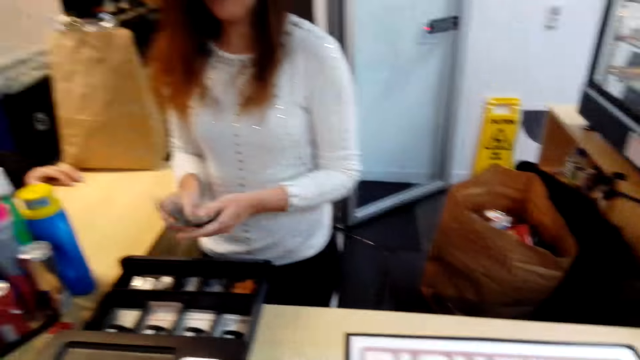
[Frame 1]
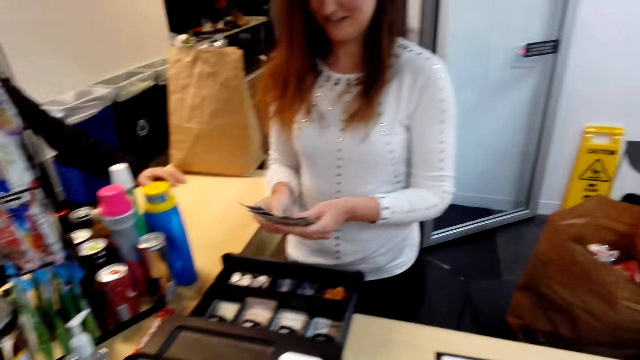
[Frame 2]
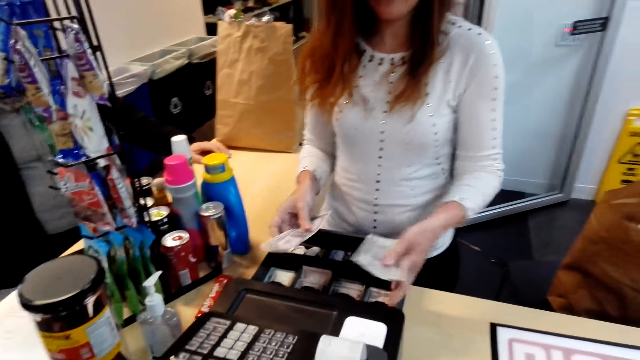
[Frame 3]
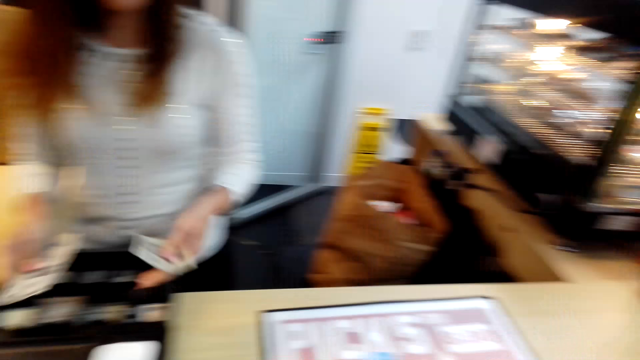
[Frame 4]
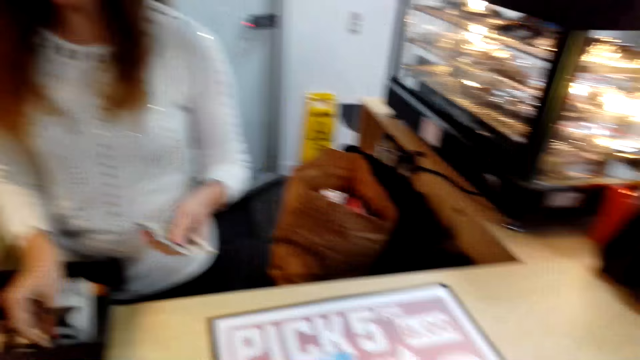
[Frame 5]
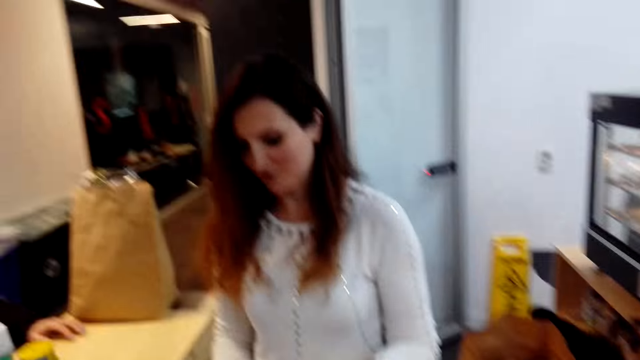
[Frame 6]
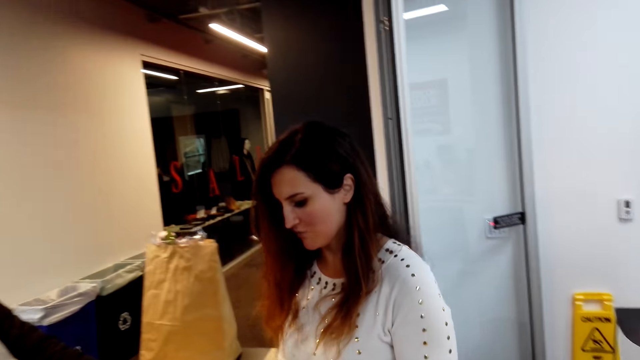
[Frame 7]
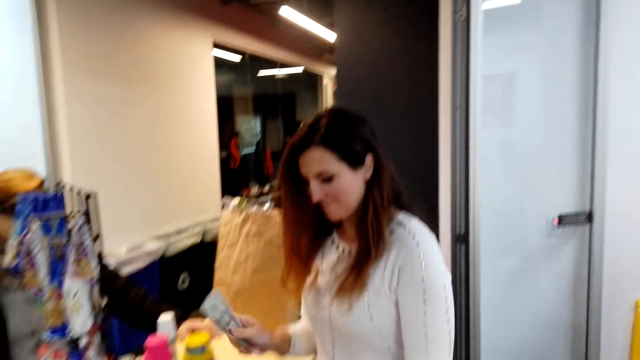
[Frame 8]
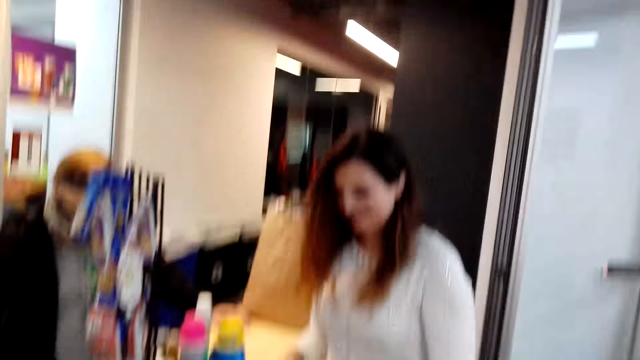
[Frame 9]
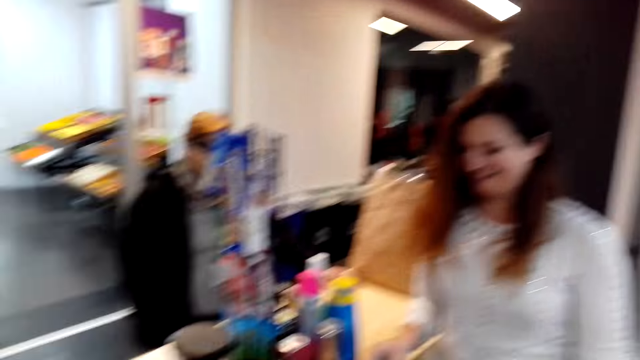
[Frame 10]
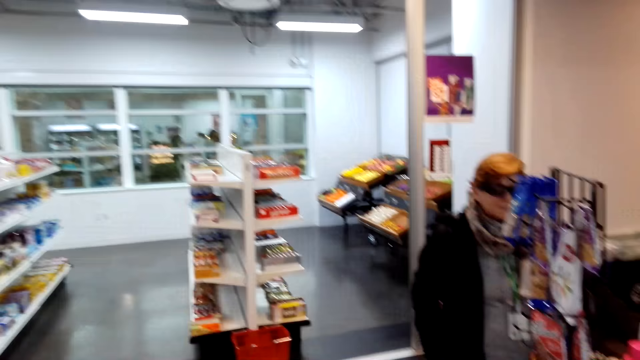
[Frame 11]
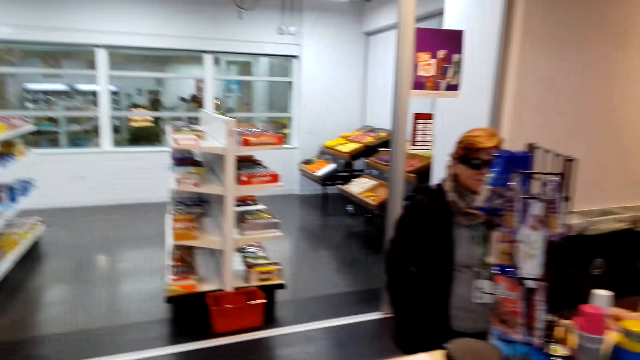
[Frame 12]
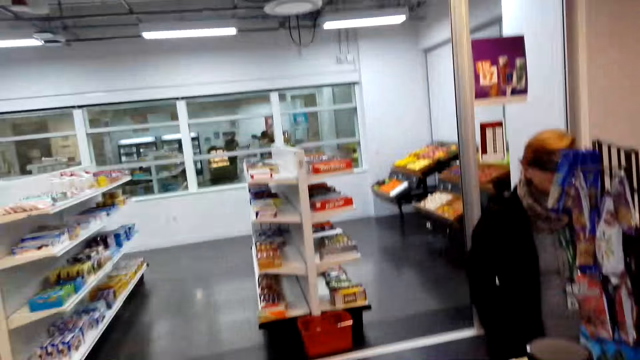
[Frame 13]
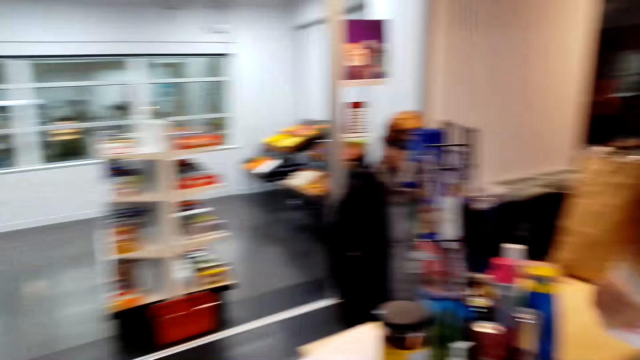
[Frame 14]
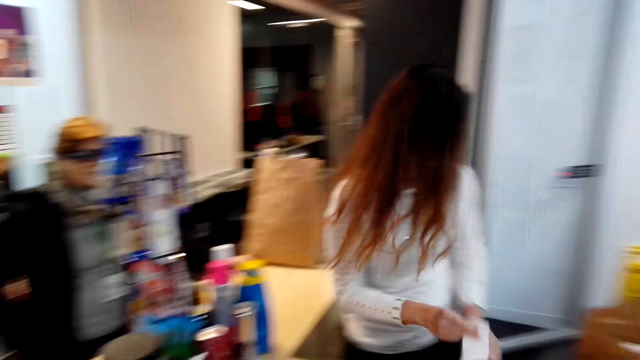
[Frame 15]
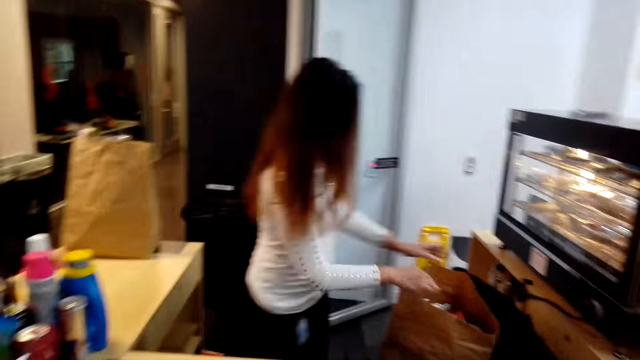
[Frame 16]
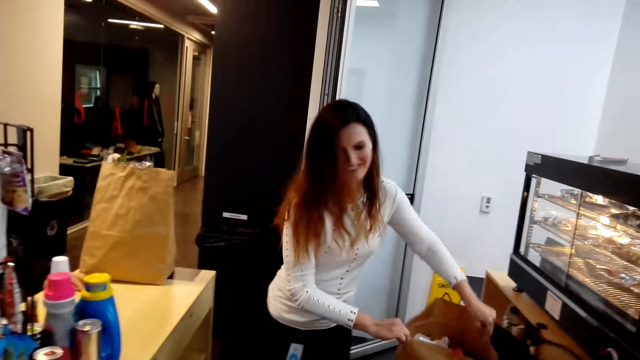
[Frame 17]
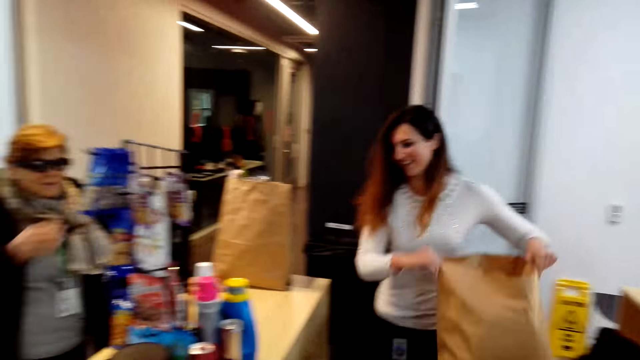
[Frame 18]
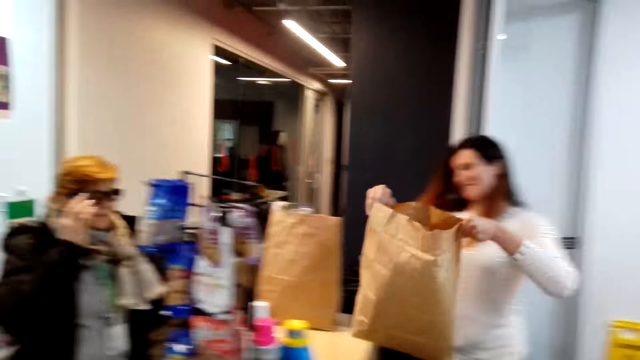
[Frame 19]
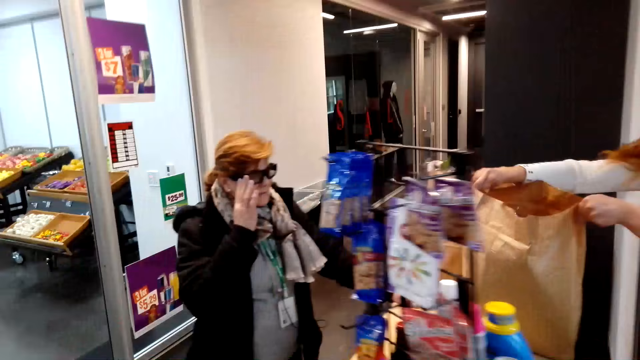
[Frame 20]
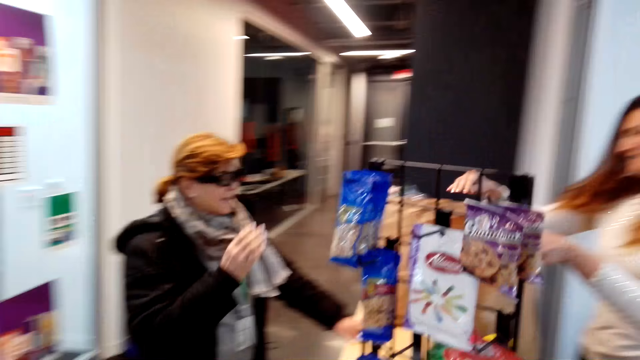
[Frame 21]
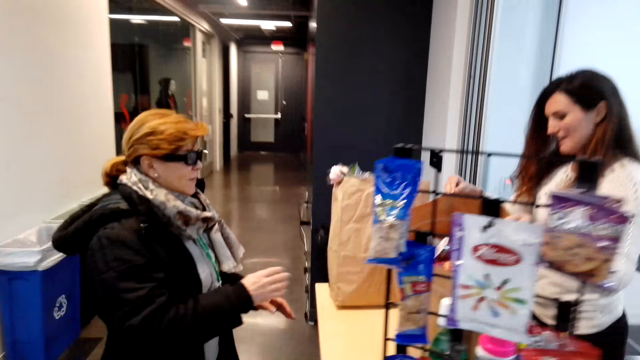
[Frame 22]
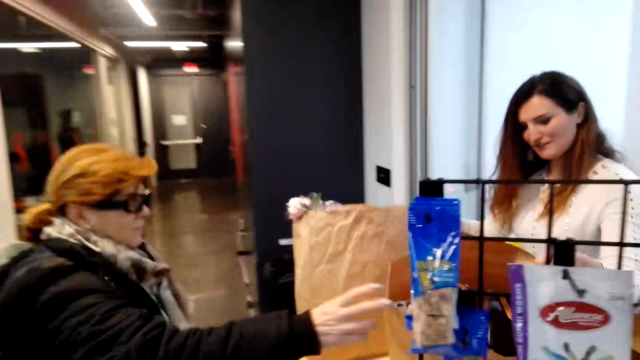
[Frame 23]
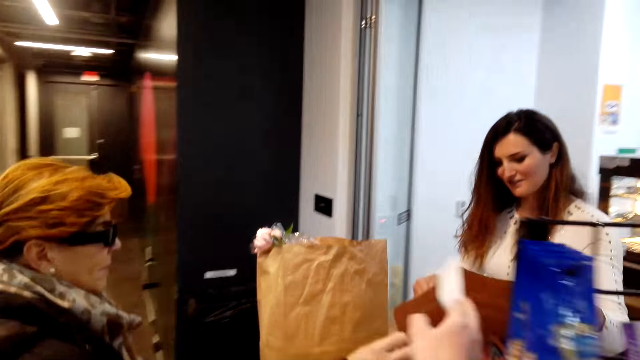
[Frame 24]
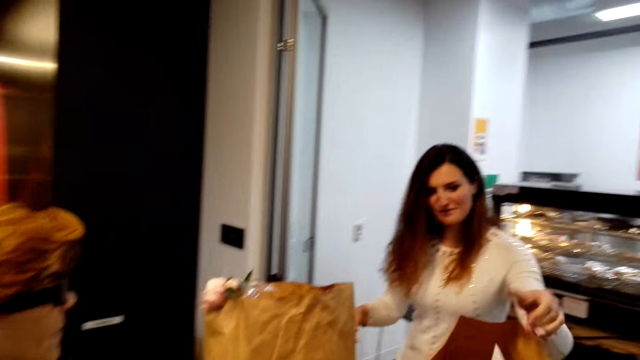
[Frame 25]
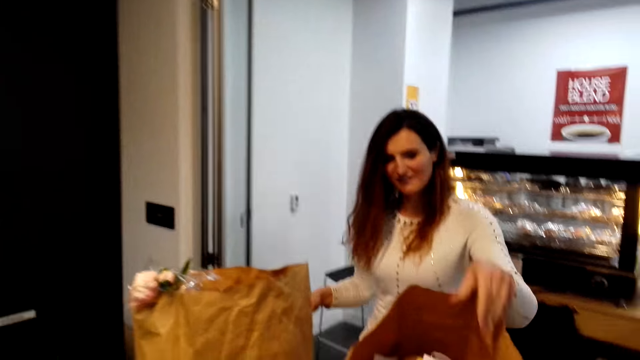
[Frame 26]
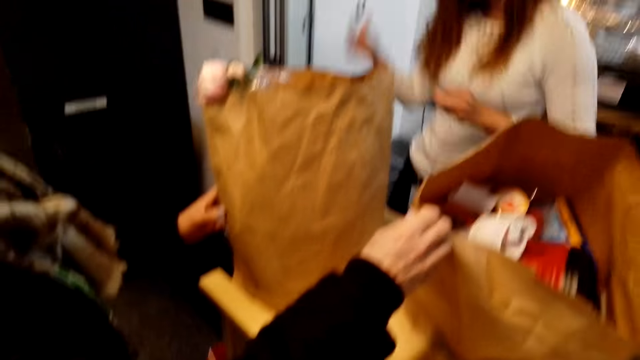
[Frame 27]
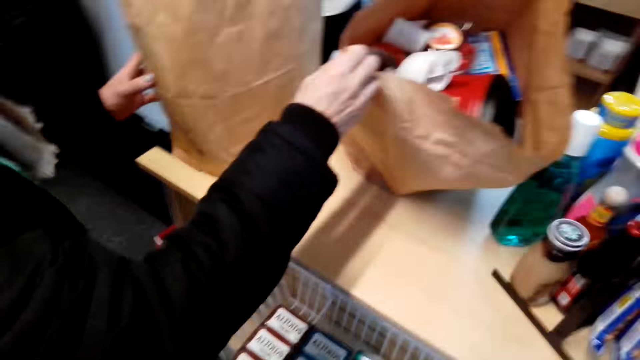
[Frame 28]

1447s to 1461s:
A girl counts notes, puts money in the cash drawer and talks to the camera wearer. The camera wearer looks around. The girl carries the items in the envelope, picks her carrier bag and puts her carrier bag on the countertop. A woman holds the carrier bag. The woman touches the envelope bag with the items.

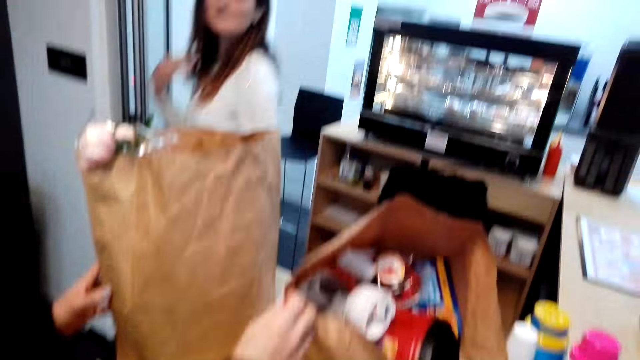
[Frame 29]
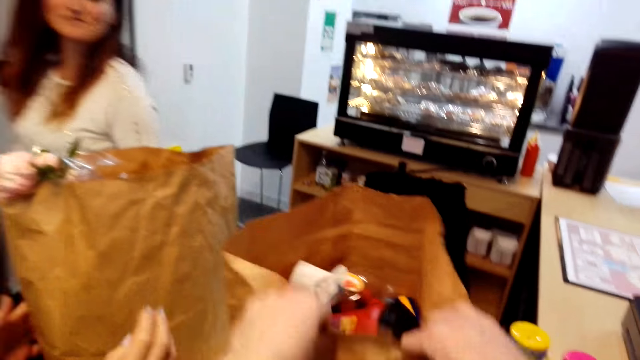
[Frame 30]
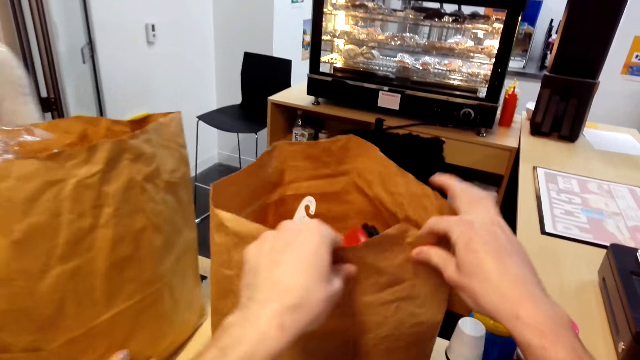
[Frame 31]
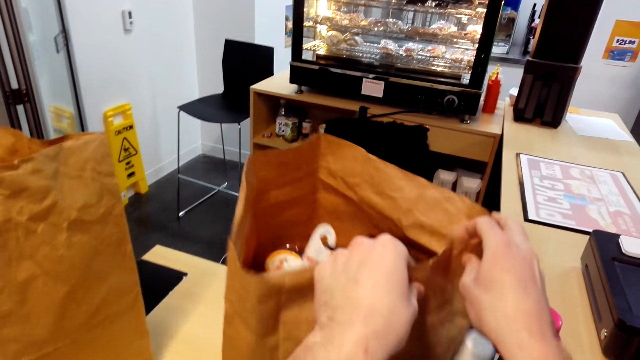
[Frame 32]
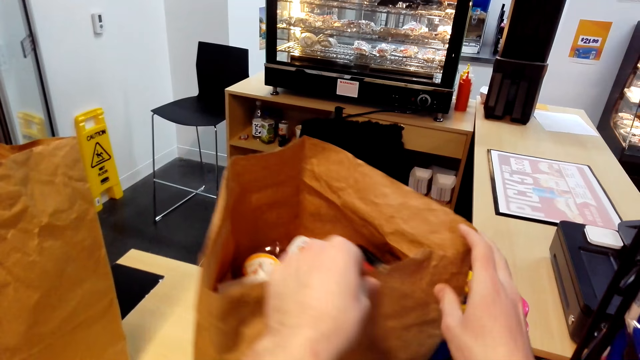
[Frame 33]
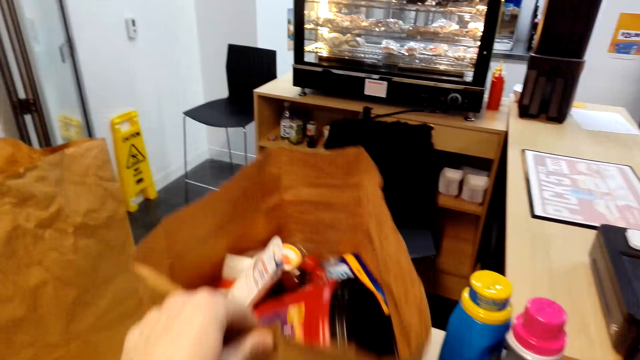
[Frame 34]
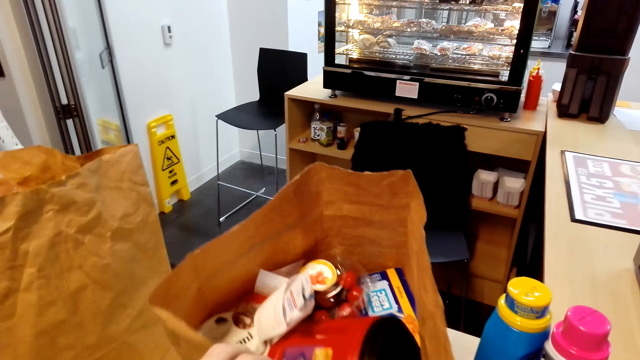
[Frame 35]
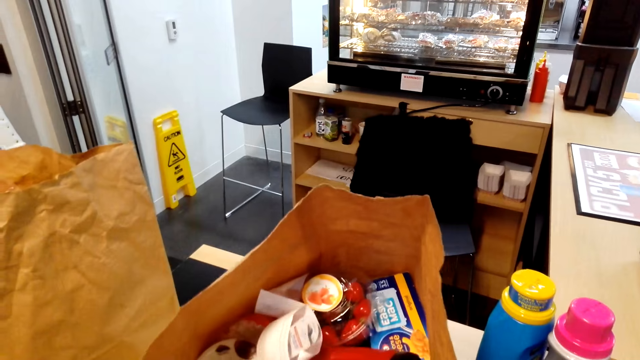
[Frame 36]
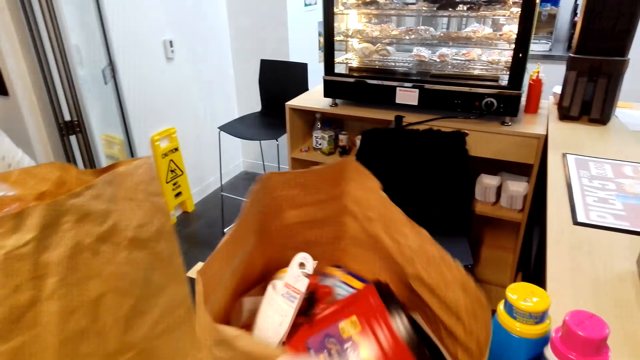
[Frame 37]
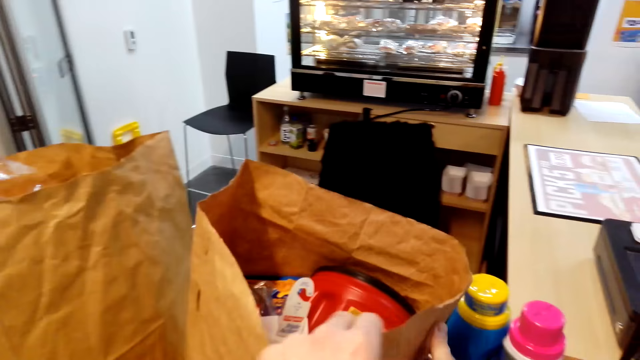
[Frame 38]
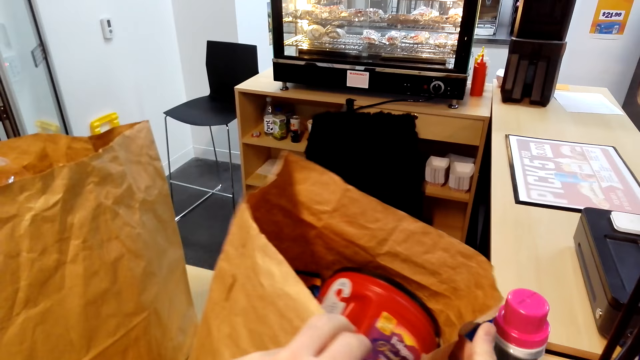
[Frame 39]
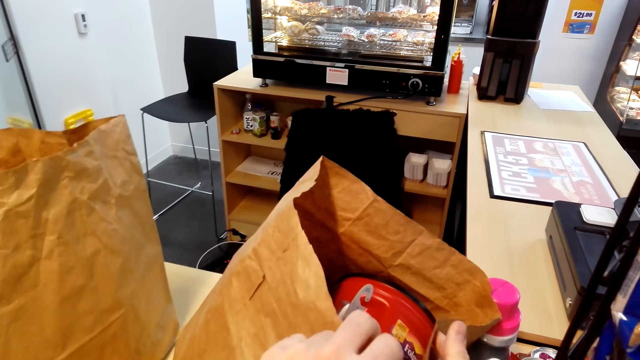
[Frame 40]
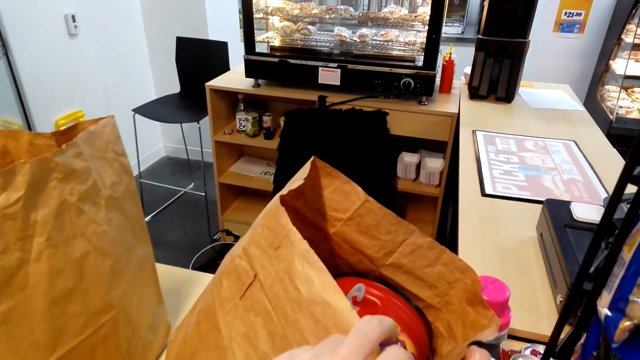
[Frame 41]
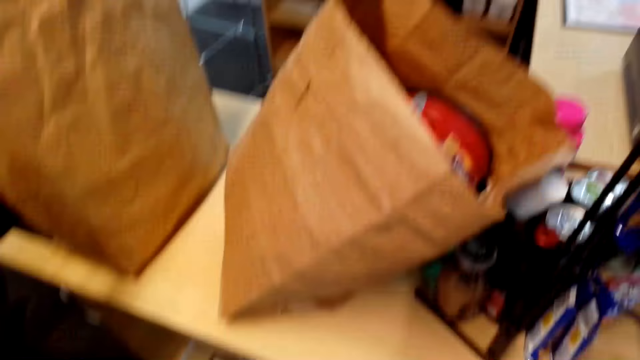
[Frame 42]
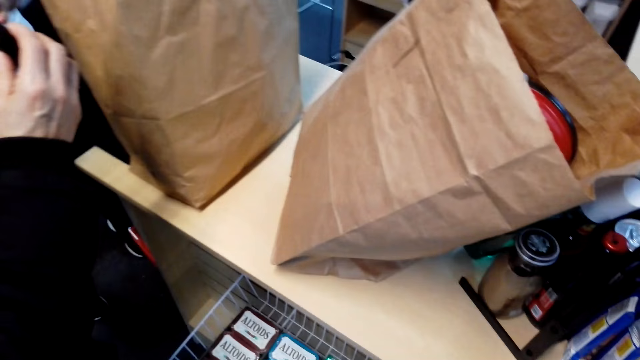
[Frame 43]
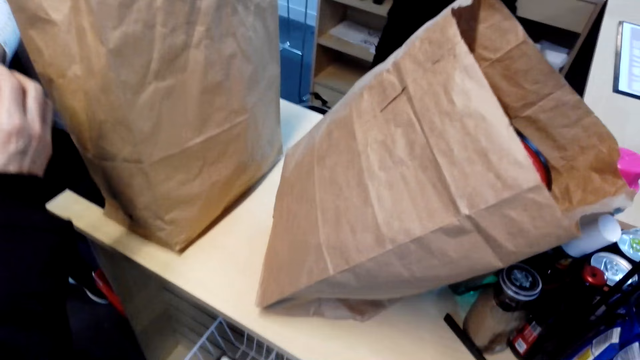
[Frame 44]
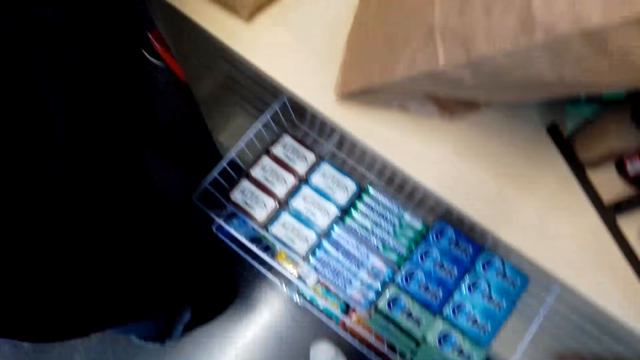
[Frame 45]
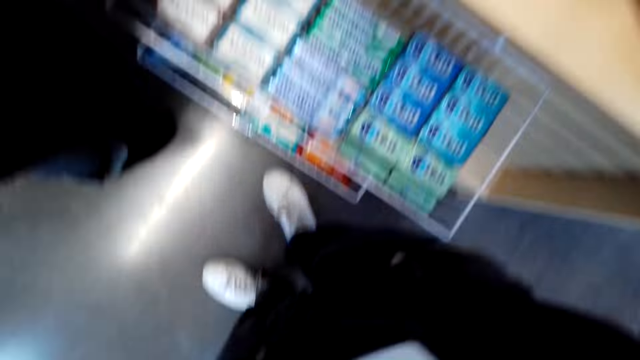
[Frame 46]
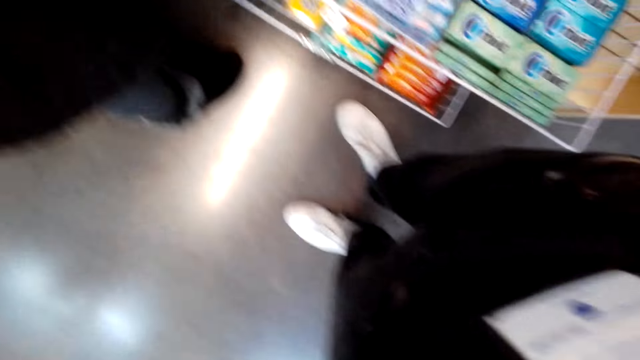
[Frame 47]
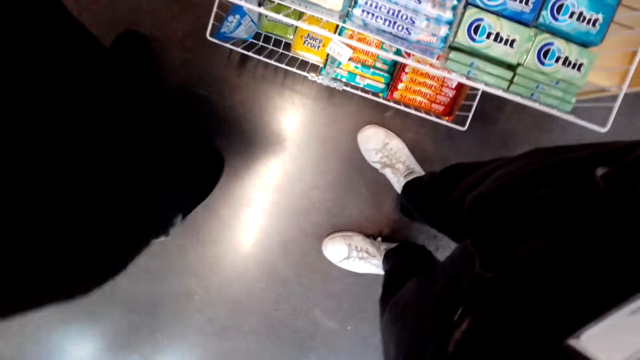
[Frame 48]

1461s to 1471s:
The camera wearer pulls the items in the envelope. They look at the floor.
